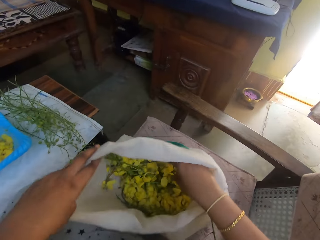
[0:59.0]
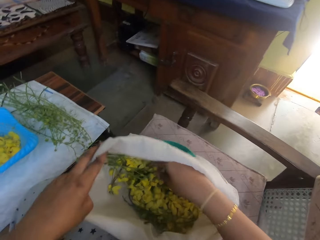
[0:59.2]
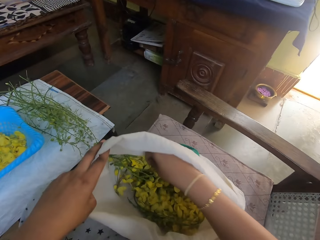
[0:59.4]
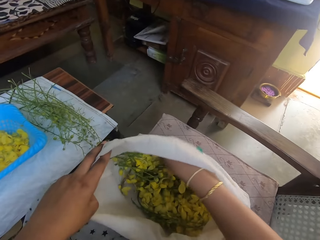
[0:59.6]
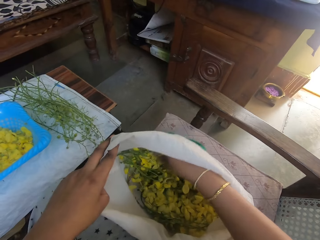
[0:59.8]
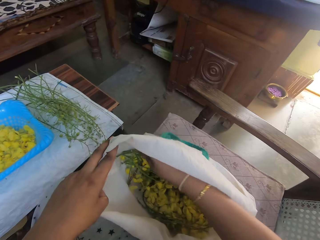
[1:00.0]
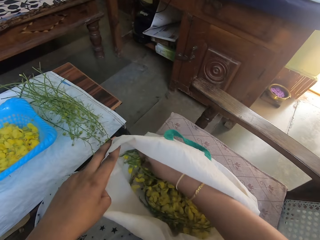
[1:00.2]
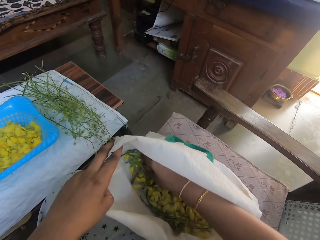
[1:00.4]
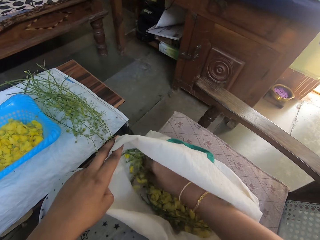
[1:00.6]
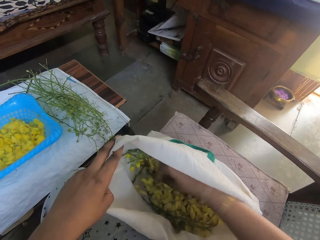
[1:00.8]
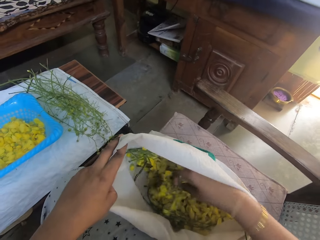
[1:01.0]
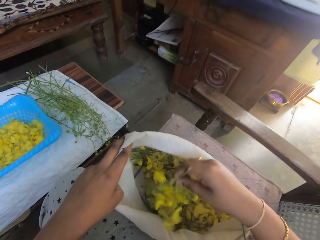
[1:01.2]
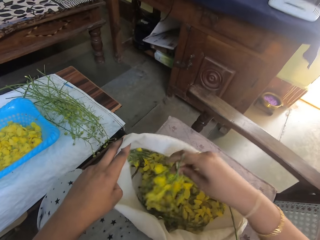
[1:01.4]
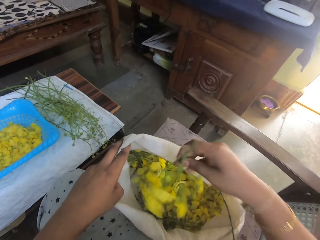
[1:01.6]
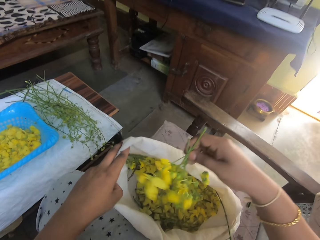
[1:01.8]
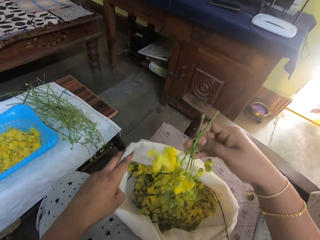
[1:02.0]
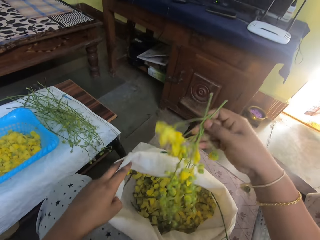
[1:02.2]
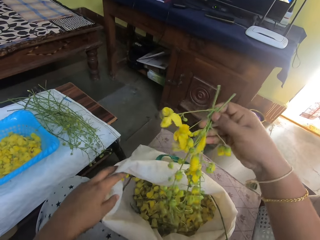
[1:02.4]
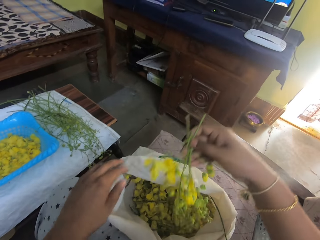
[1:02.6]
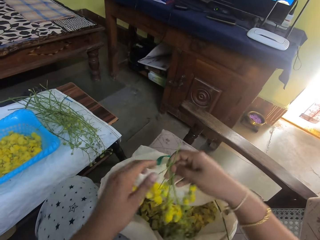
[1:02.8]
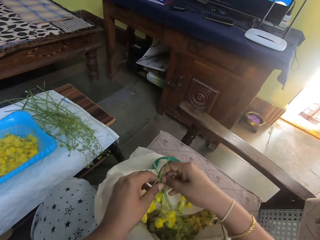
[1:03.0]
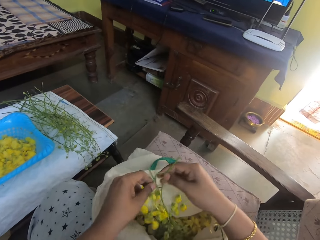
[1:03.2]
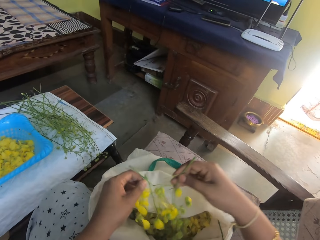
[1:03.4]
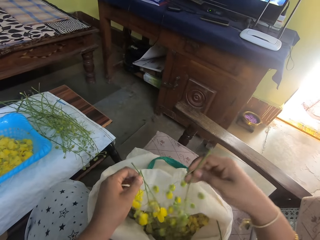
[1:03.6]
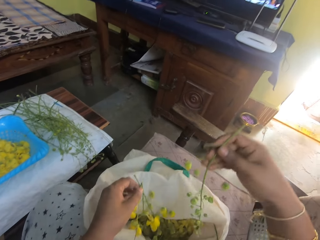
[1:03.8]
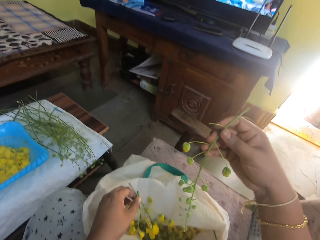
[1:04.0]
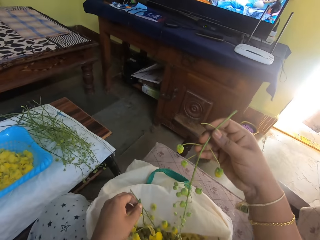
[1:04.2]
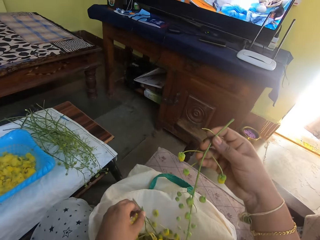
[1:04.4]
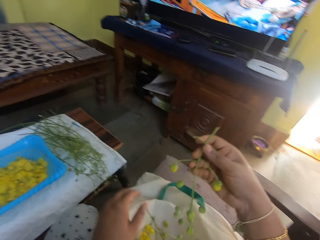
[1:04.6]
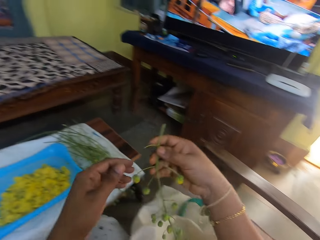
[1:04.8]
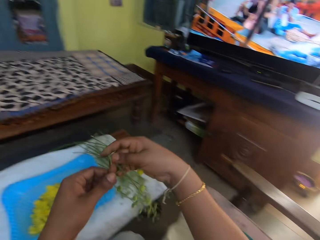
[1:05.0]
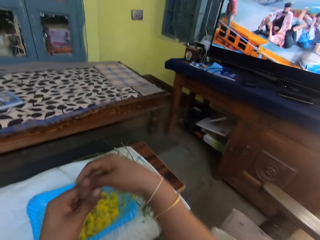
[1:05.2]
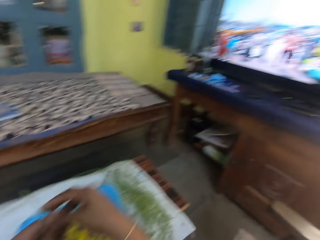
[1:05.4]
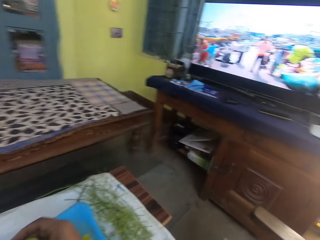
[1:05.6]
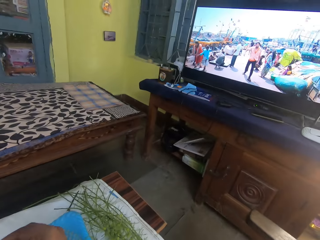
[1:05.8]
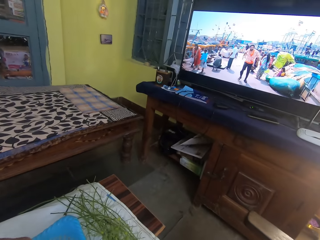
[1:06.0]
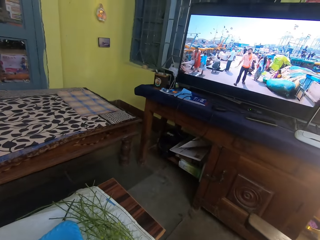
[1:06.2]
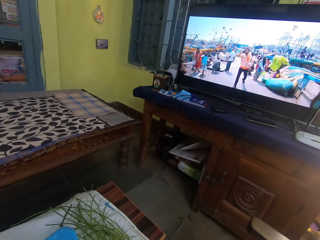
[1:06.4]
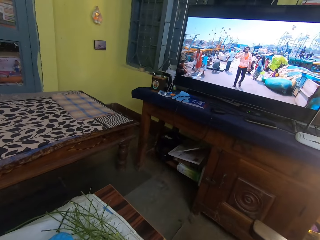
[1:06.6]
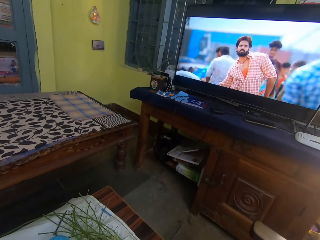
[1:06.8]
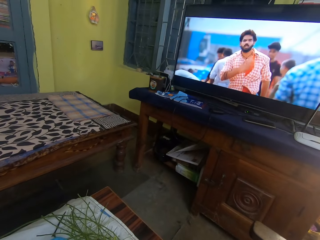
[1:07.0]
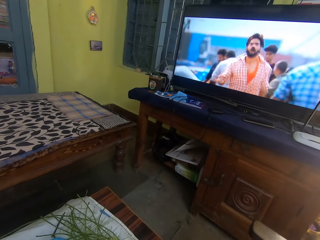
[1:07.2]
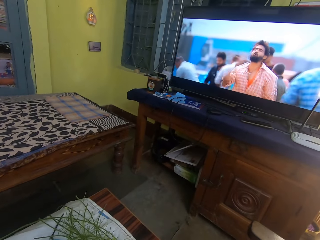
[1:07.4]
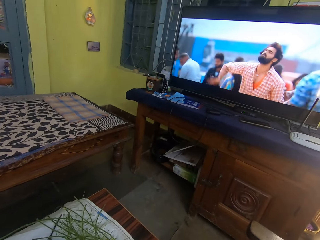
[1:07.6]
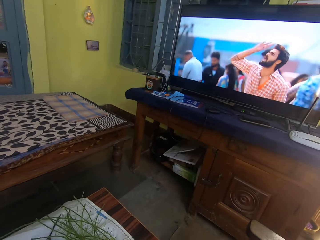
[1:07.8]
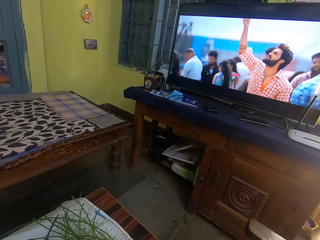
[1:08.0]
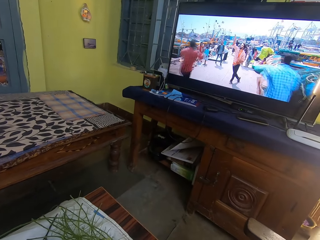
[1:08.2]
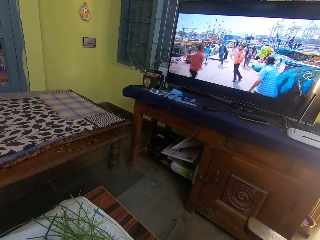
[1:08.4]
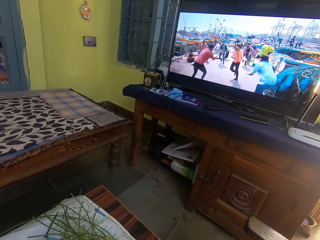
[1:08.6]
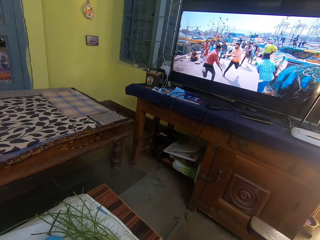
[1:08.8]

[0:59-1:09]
The camera wearer picks a flower from the shopping bag with her right hand. She holds the flower with her left hand. She separates the branches. She looks at the television.

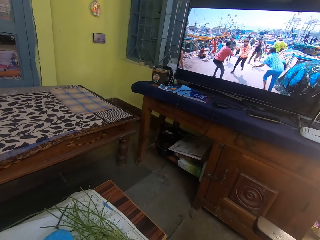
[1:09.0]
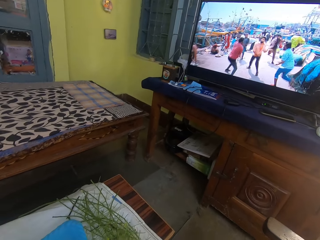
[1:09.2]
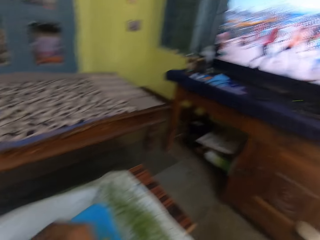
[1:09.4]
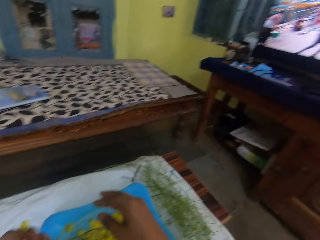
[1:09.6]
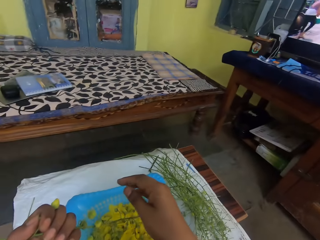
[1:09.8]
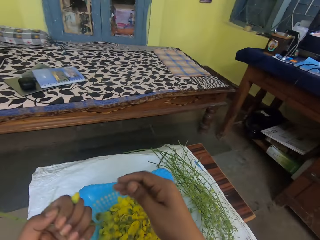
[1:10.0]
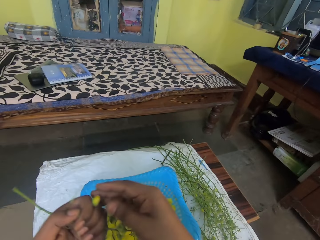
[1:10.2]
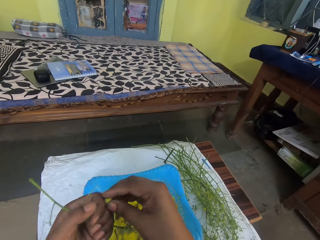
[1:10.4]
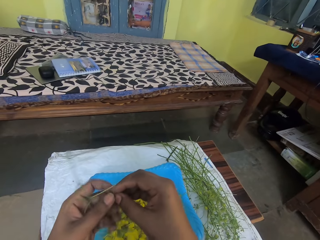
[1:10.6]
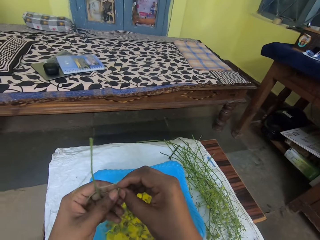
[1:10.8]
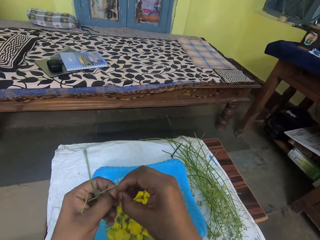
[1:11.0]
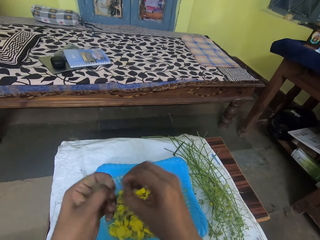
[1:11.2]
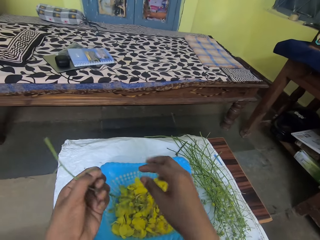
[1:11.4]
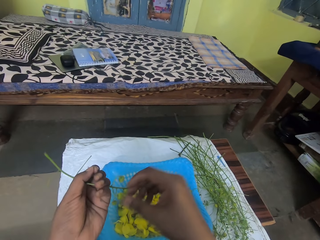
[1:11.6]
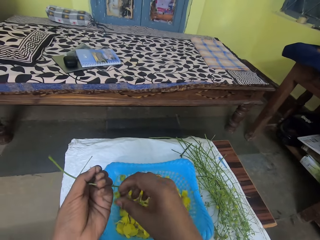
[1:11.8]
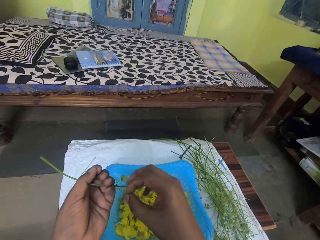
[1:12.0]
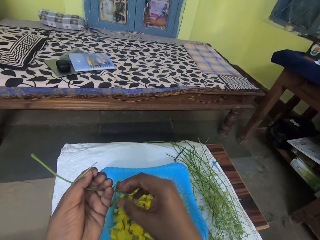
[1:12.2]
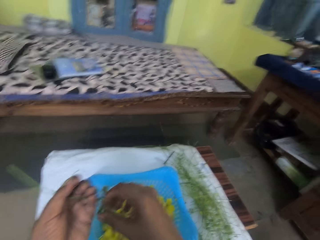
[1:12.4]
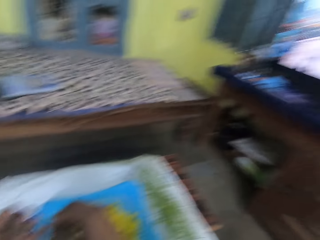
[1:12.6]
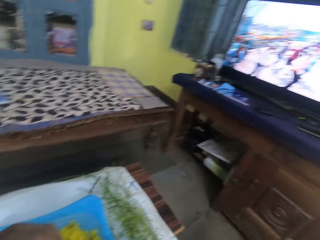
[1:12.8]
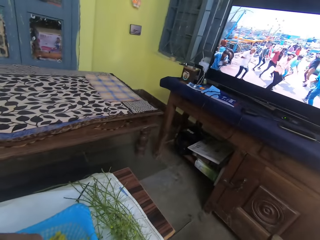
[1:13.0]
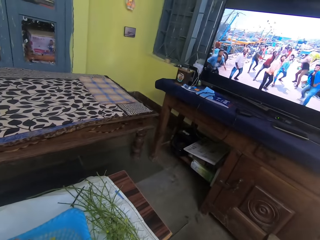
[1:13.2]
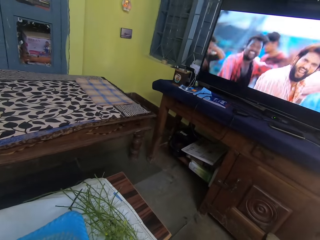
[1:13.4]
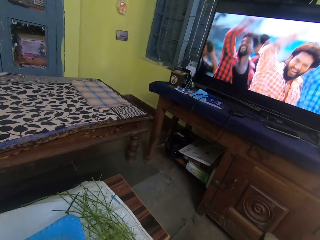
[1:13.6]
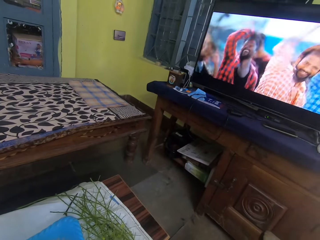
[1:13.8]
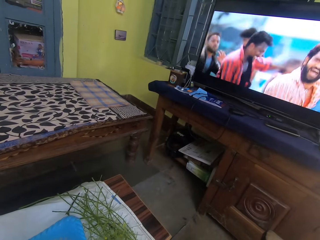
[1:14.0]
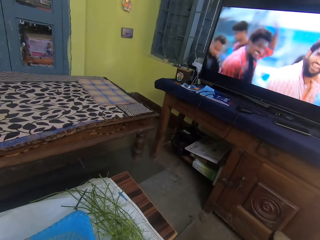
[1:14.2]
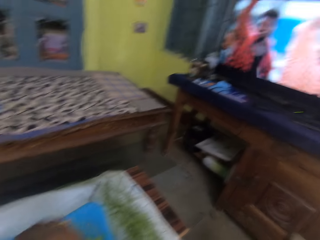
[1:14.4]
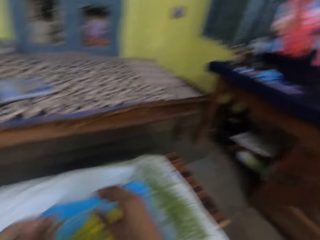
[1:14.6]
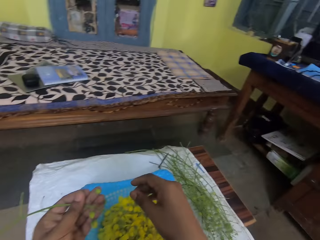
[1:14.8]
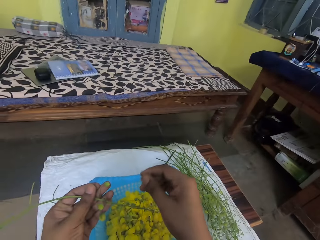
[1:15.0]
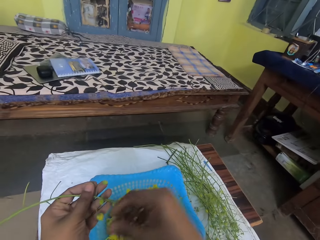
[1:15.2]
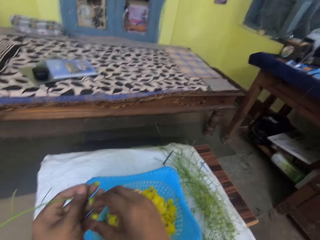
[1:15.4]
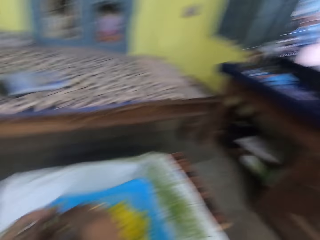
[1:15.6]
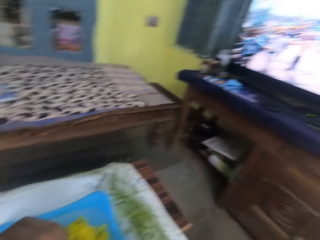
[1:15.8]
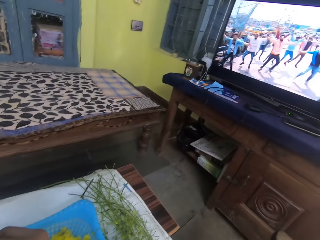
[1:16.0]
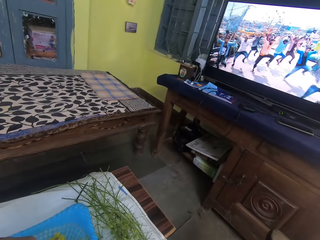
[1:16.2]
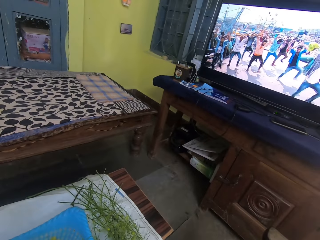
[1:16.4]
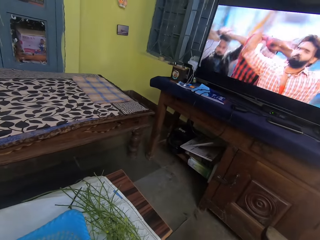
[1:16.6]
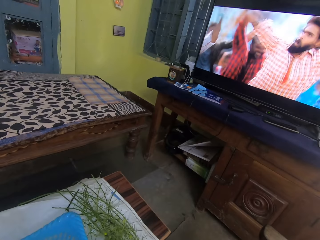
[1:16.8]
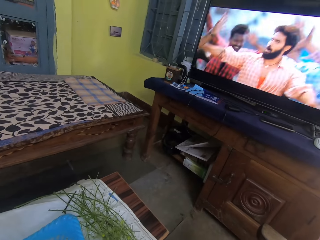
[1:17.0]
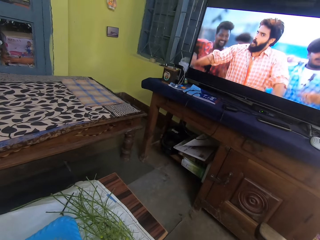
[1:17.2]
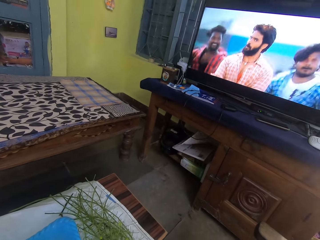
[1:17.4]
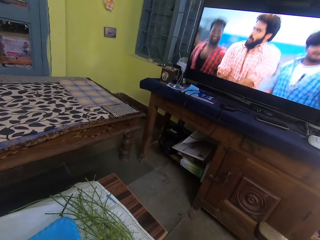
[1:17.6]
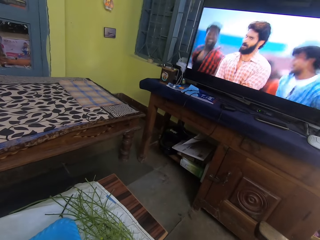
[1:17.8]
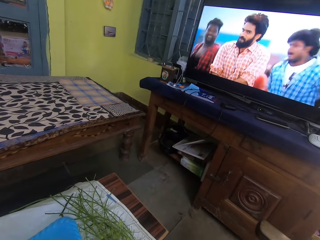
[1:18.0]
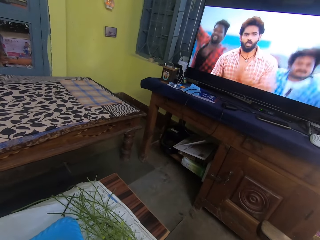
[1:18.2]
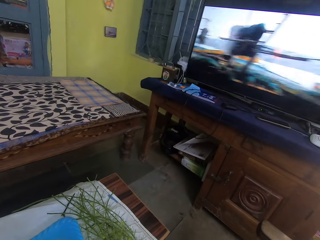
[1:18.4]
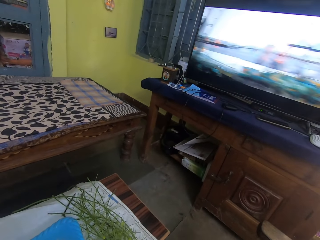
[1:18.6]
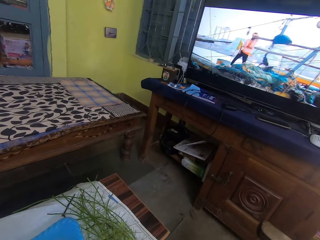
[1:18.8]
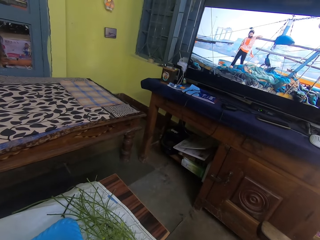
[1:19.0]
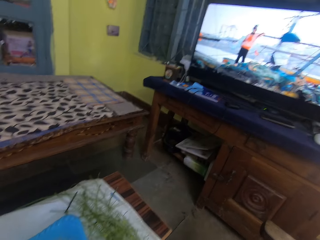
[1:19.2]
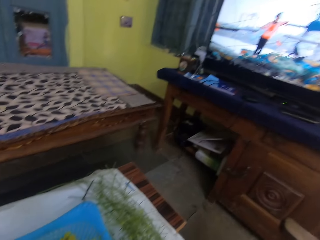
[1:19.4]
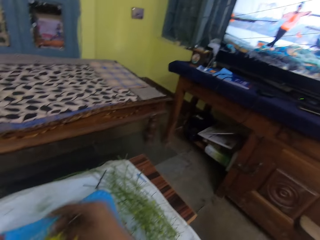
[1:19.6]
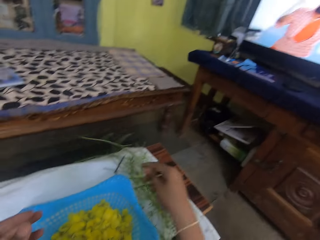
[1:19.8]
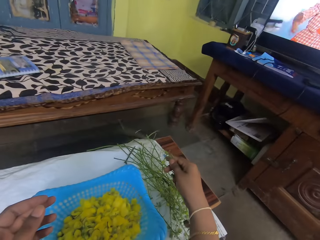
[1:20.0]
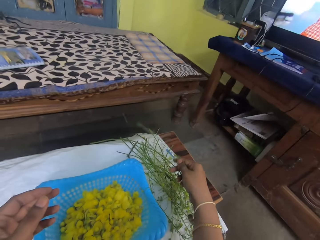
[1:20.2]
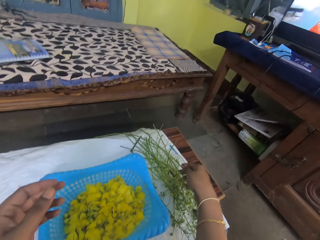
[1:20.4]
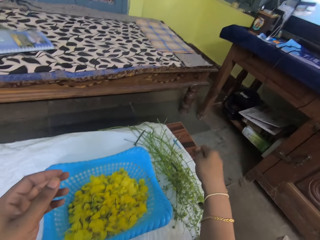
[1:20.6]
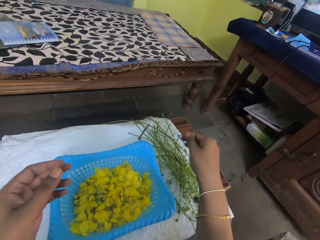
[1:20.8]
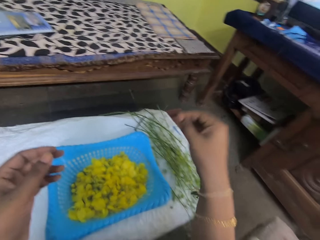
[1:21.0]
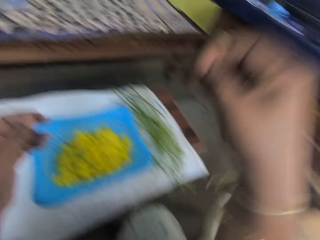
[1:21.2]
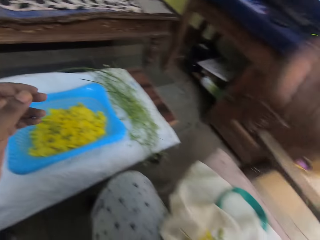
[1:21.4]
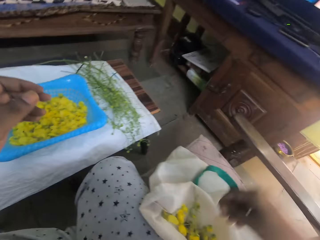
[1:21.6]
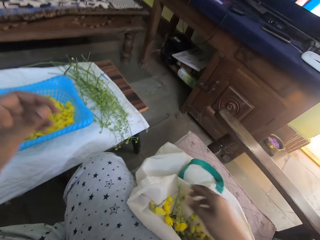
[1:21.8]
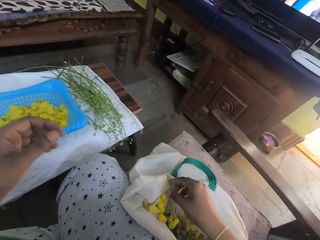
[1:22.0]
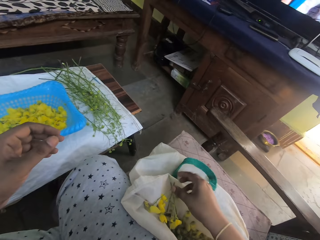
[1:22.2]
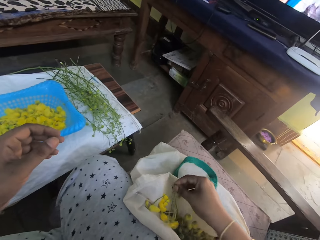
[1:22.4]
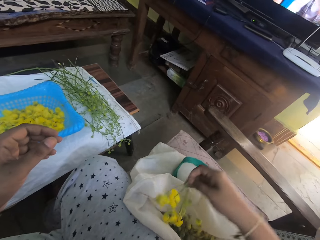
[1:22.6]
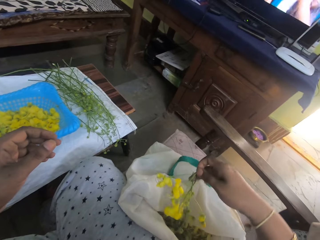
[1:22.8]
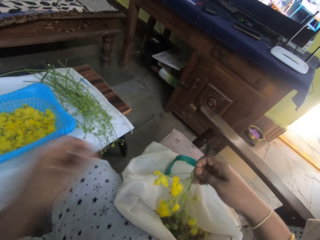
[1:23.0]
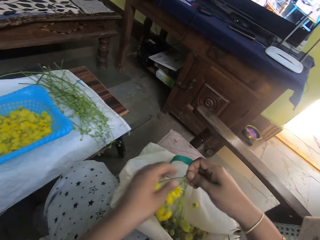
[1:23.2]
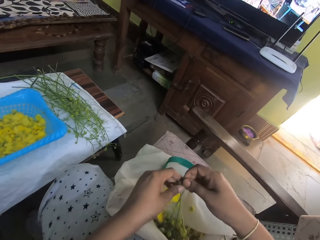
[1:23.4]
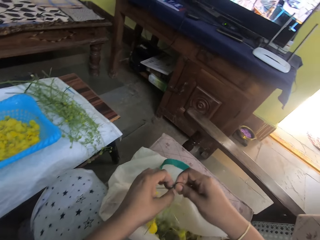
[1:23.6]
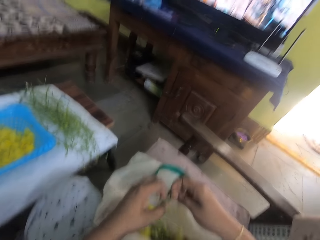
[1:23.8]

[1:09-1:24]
The camera wearer removes flower petals from the stem into a tray with her right hand. She looks at the television. She drops the stem on the table with her right hand. She picks a flower from the shopping bag with her right hand.
